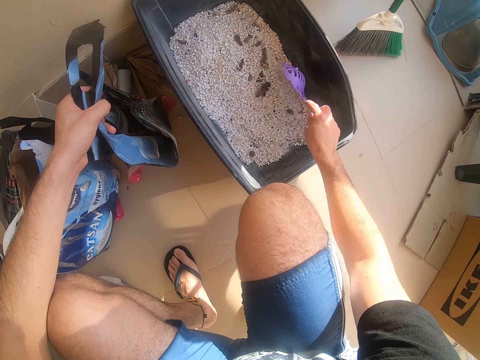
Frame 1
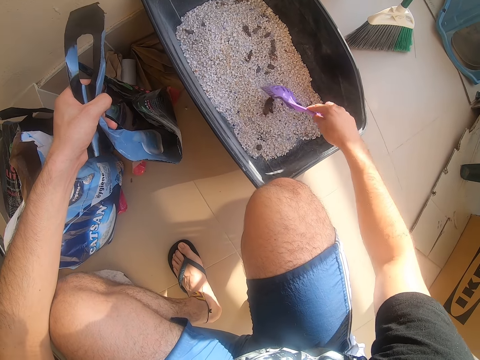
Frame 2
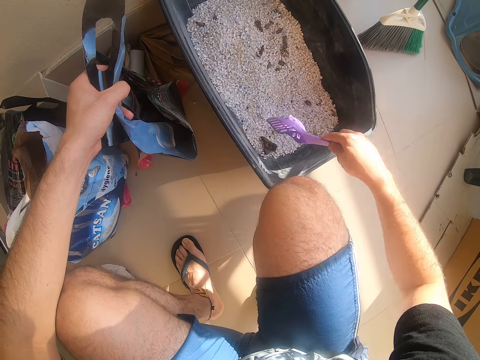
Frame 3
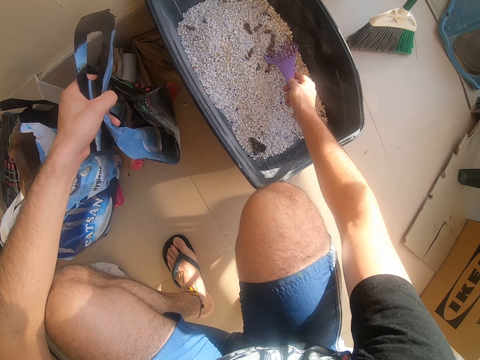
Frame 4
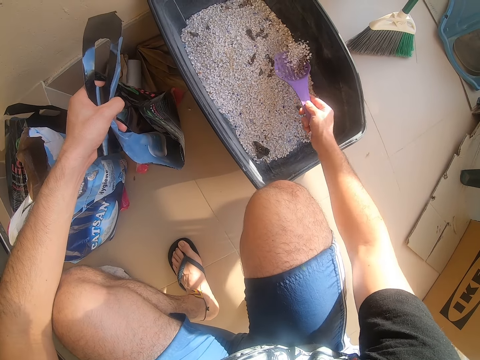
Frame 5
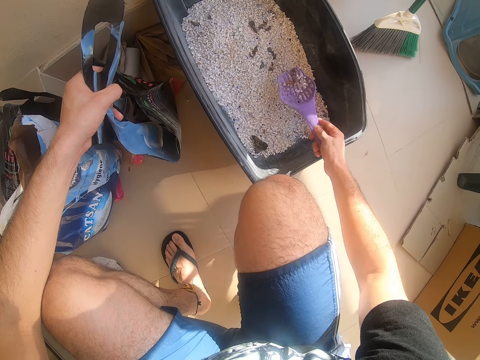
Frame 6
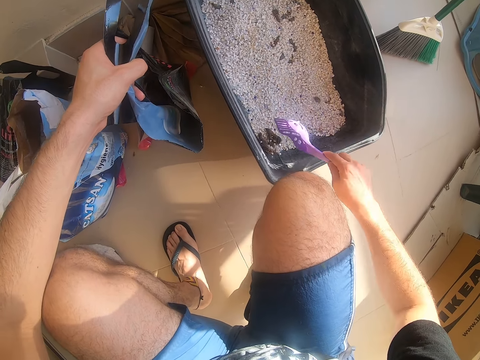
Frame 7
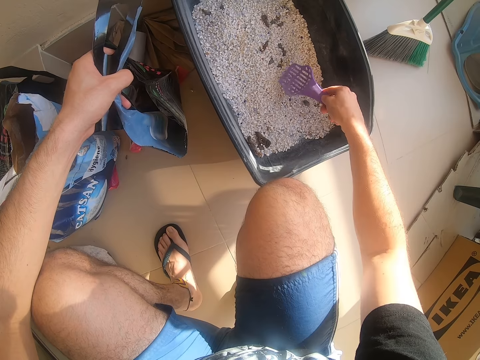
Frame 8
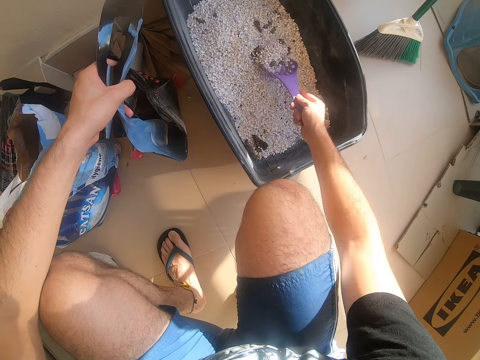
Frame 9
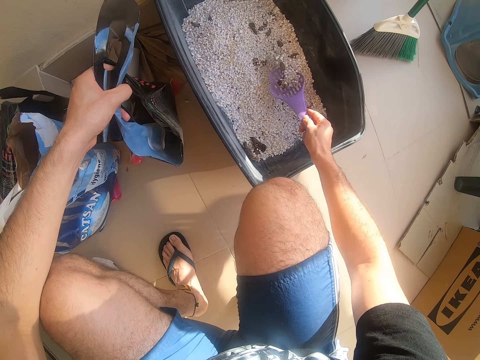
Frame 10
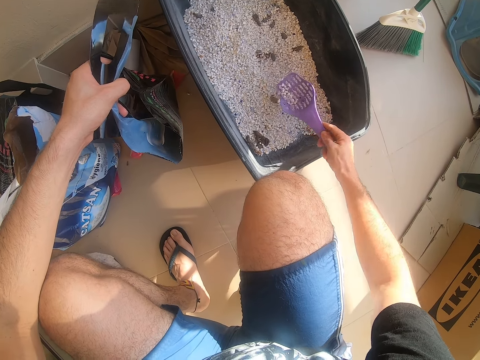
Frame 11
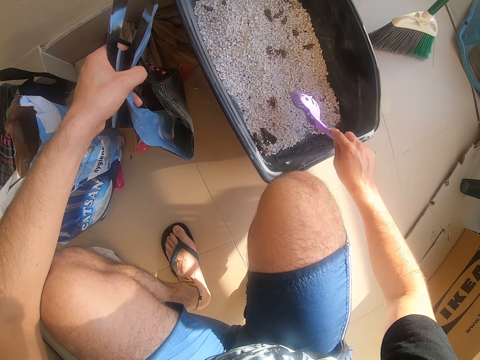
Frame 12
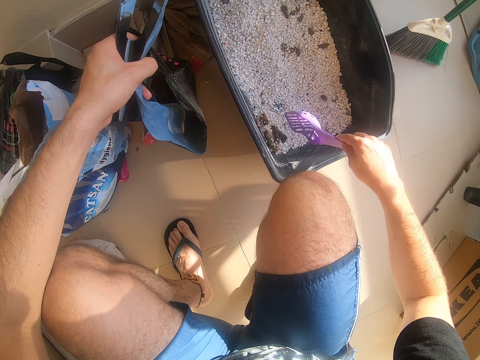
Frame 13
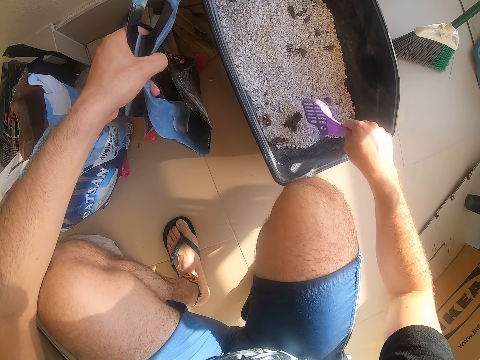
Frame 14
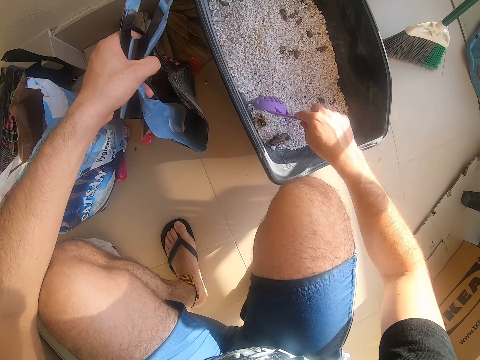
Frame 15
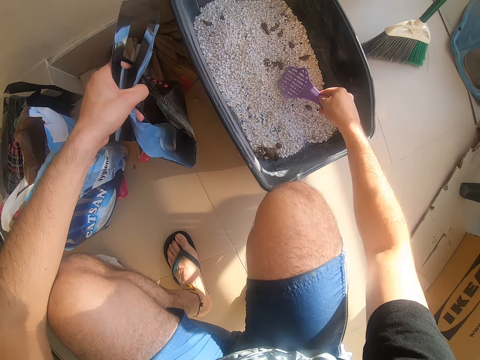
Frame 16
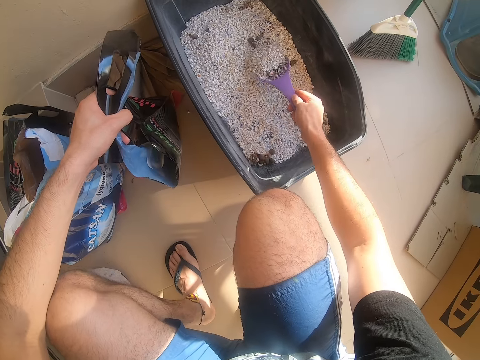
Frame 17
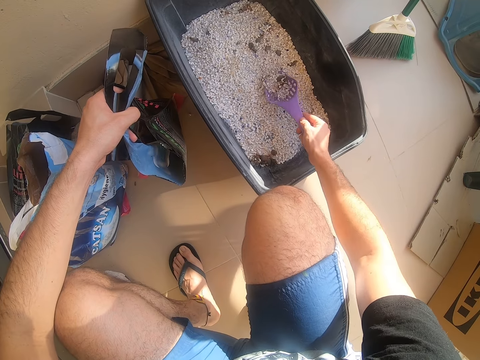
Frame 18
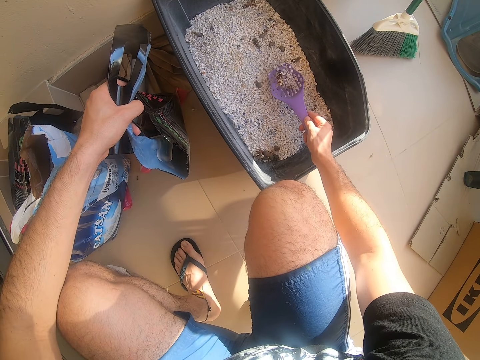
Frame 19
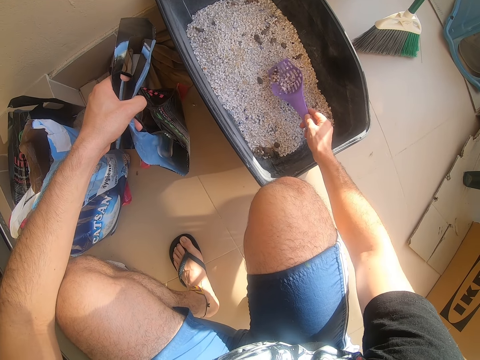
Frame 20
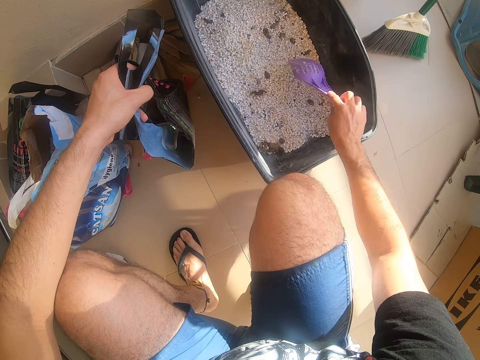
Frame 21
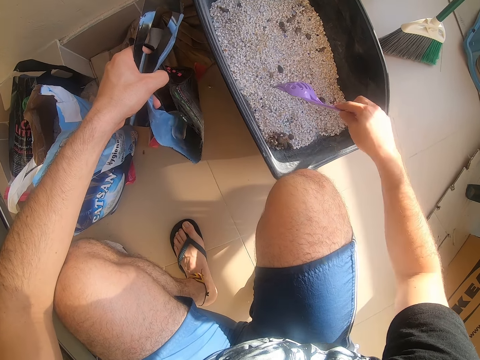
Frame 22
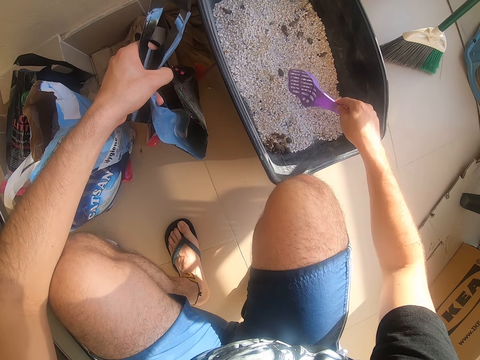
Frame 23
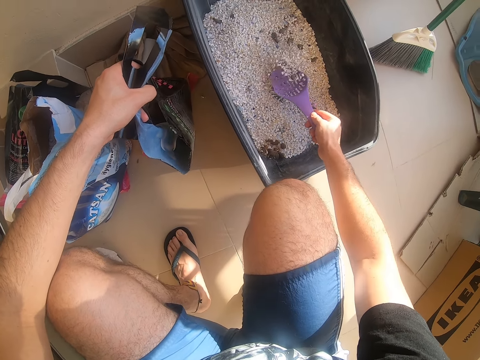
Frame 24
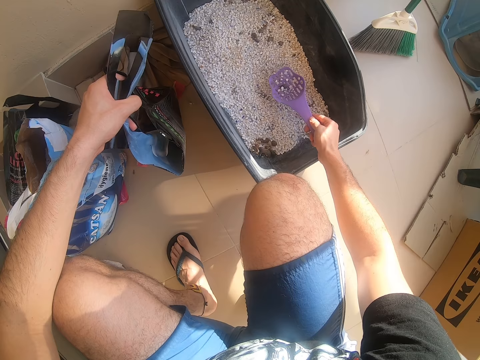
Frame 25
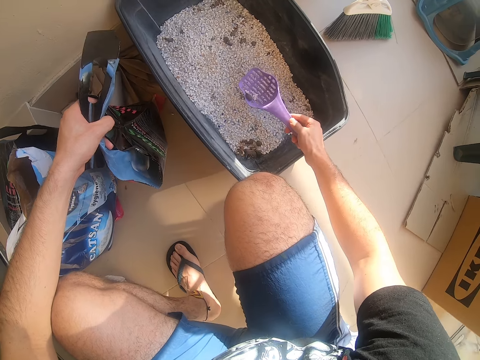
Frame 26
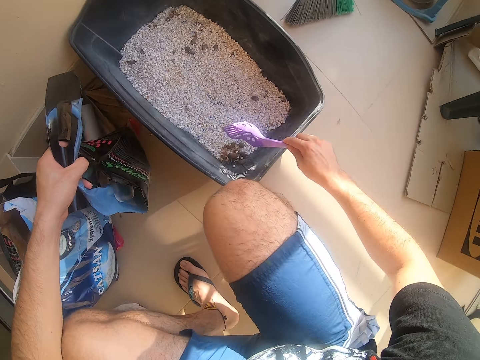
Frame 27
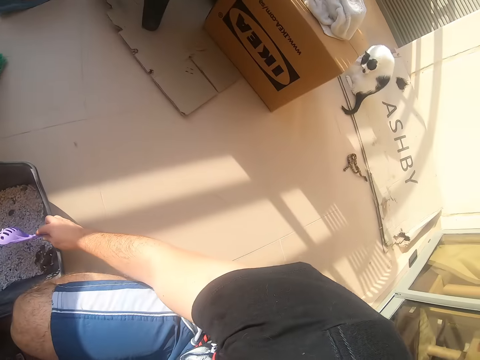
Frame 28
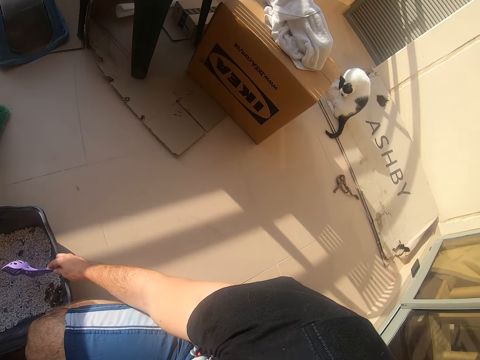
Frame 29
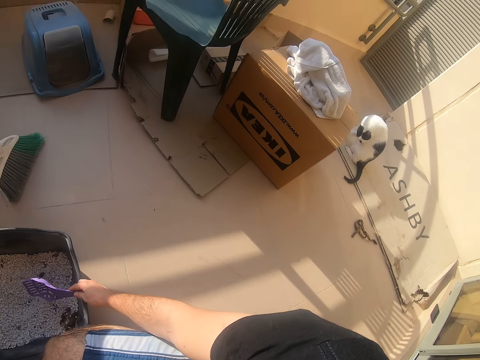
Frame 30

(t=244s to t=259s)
The camera wearer pours something. They move the siever. They scoop something. They sieve something. They pour something on the bucket. They move the siever. They scoop something. They sieve something. They pour something on the bucket. They move the siever. They push something on the bucket. They stir something. They scoop something. They sieve something. They pour something. They push something on the bucket. They scoop something. They sieve something. They pour something on the bucket. They look around.

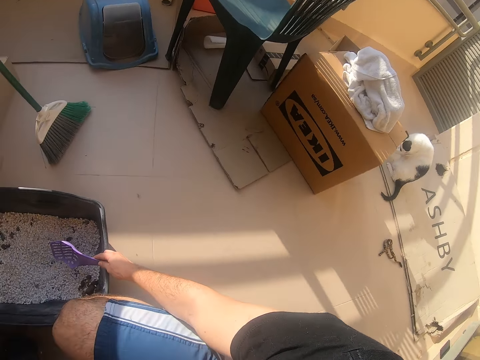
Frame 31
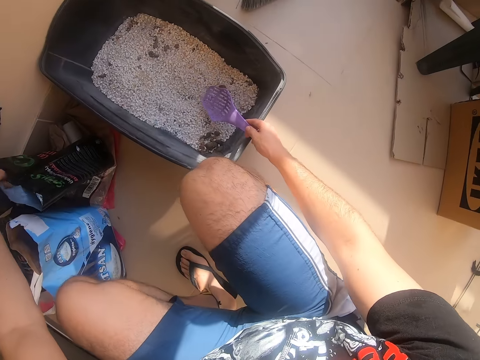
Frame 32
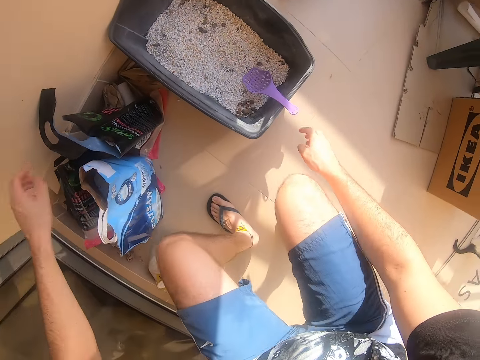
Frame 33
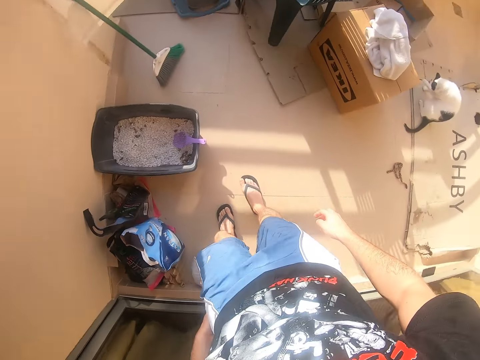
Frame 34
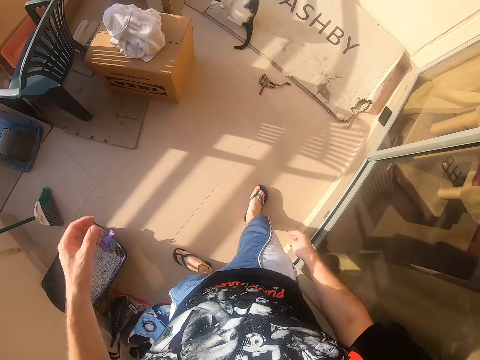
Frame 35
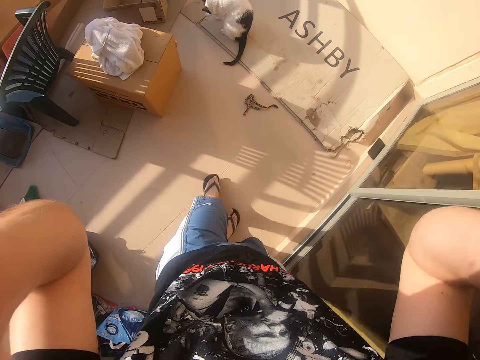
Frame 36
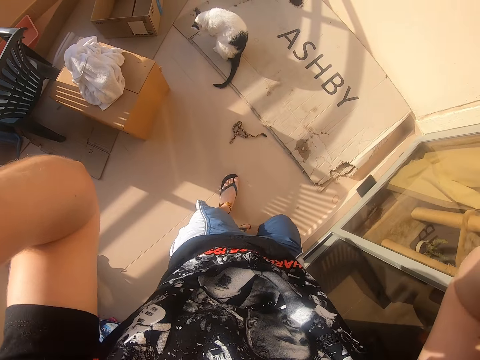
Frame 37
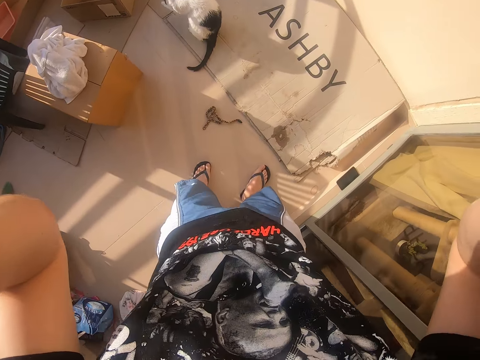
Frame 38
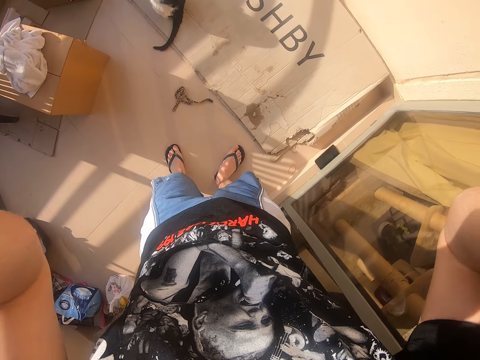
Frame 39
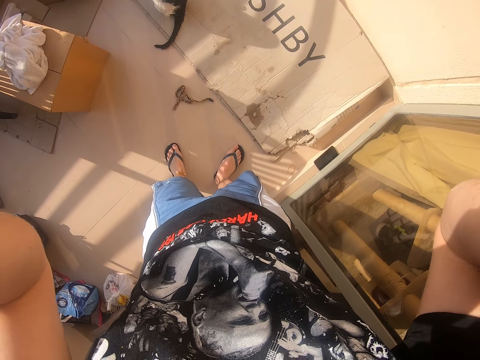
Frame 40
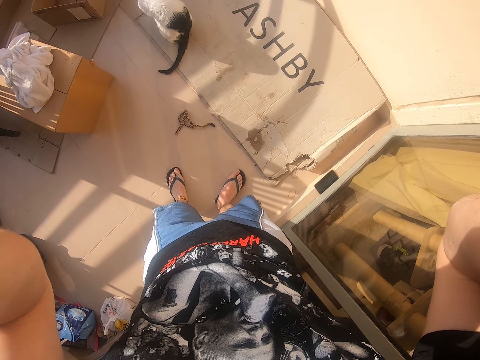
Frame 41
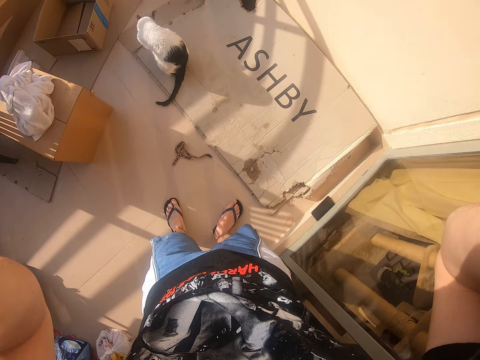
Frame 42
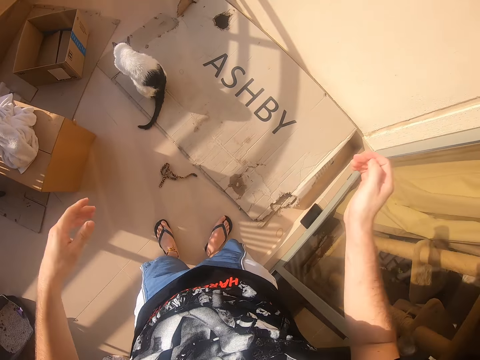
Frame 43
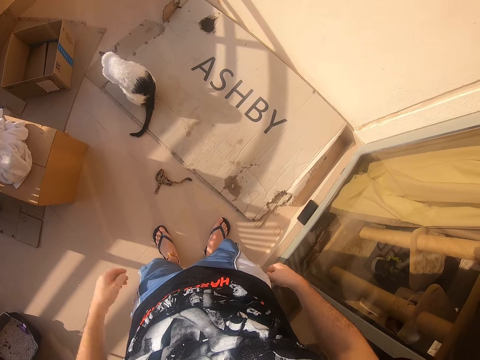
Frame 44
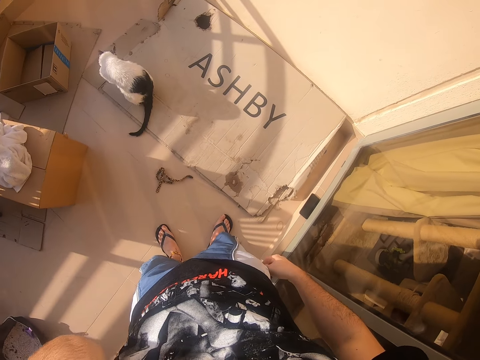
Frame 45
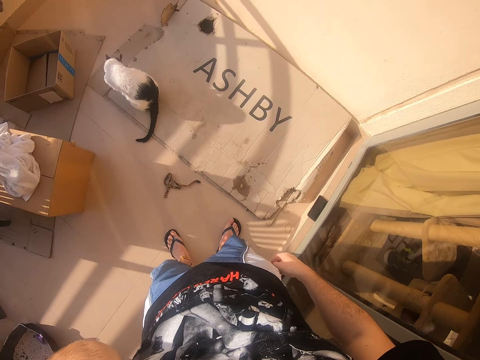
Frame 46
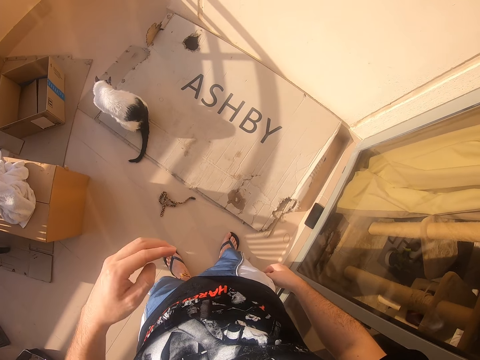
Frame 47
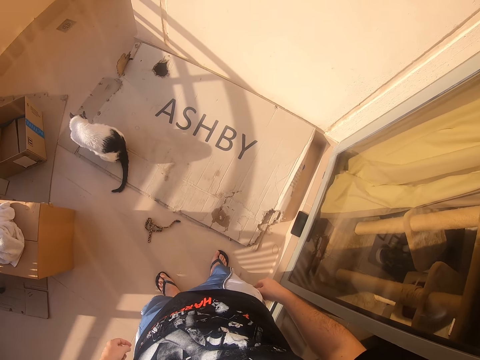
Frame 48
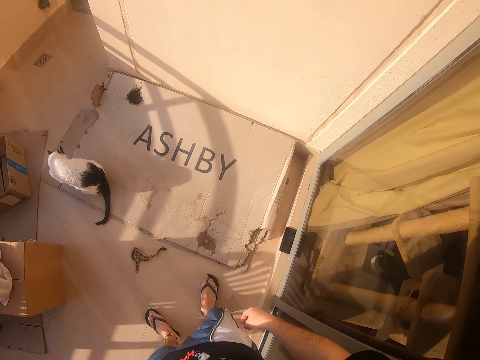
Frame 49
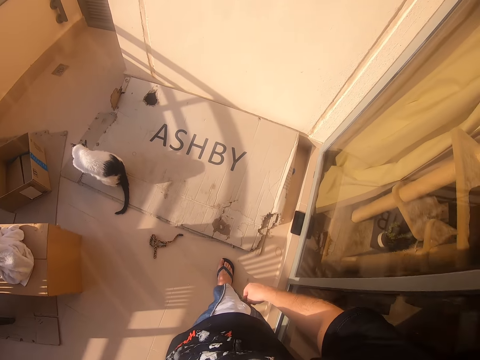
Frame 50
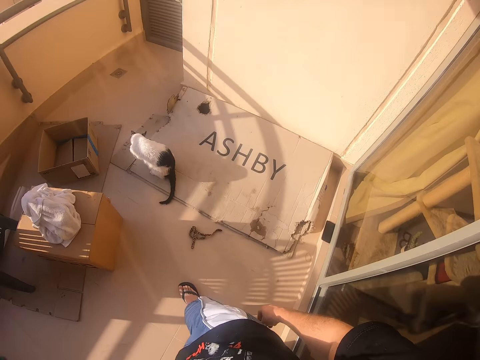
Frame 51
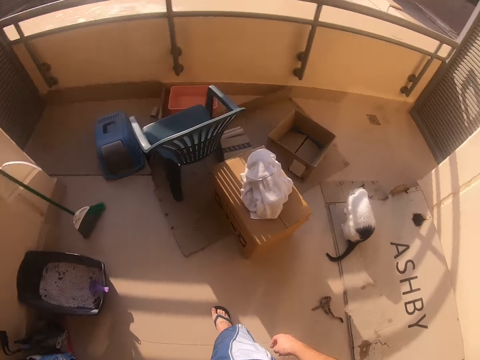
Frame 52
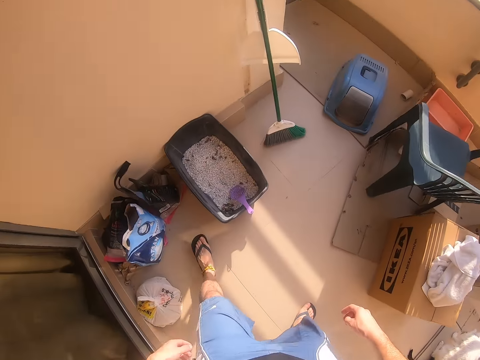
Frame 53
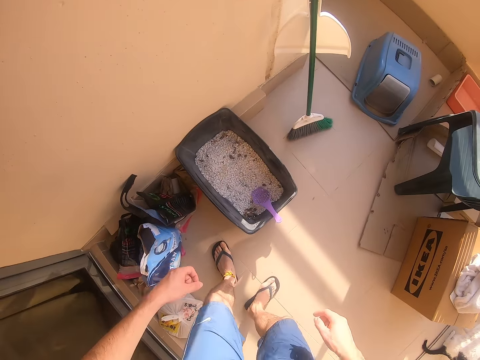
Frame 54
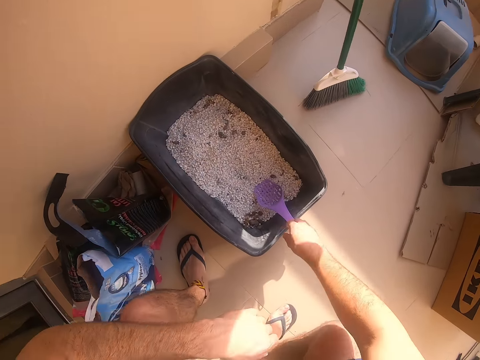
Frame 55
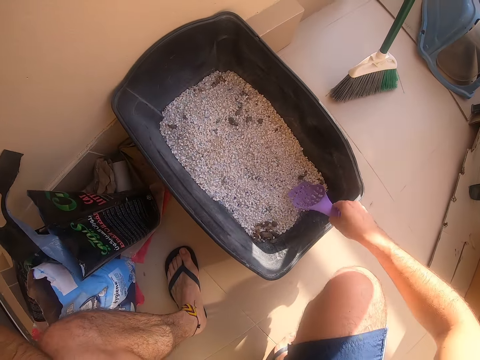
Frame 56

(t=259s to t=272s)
The camera wearer looks at the cat. They put the paper bag down and the spatula or siever on the bucket. They move both hands. They make a step. They look around. They lift both hands. They touch the camera. They adjust the camera. They move both hands. They look around. They lift the left hand. They look at the cat. They drop the left hand. They look around. They make a step. They move the left hand. They move the right hand. They pick the siever.
